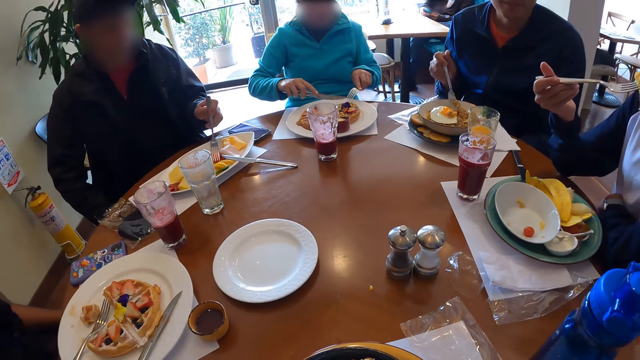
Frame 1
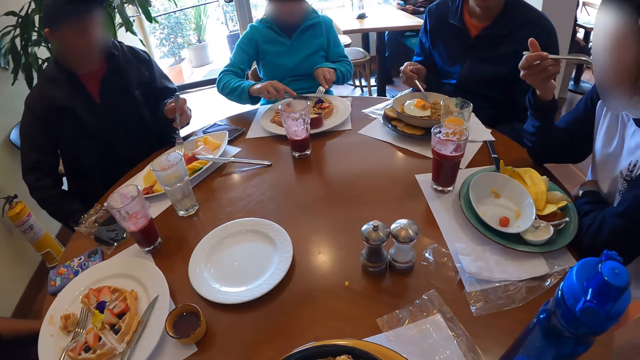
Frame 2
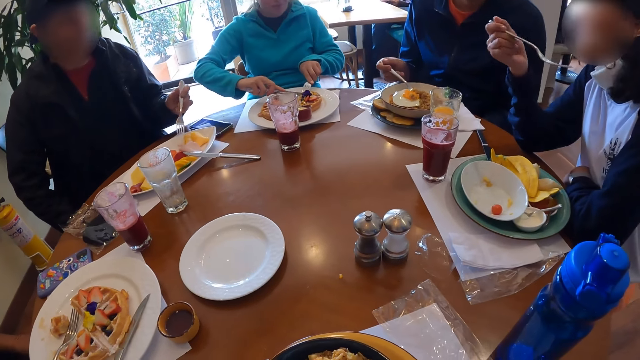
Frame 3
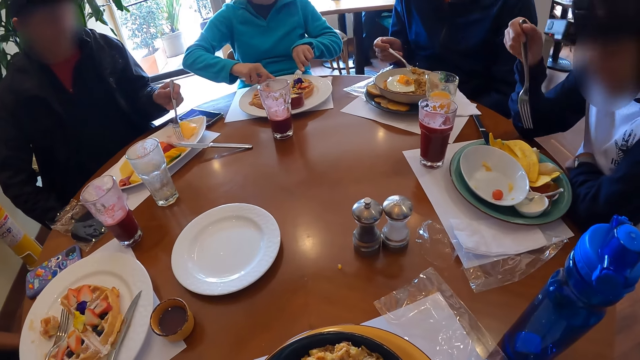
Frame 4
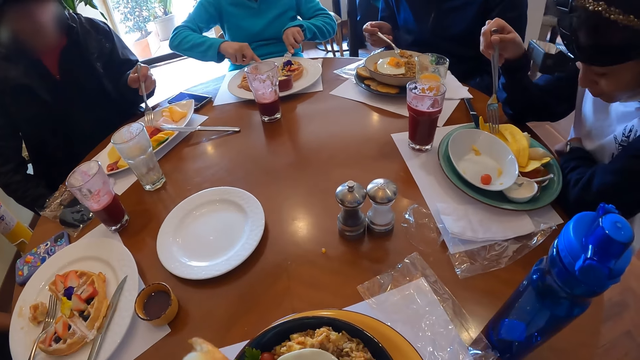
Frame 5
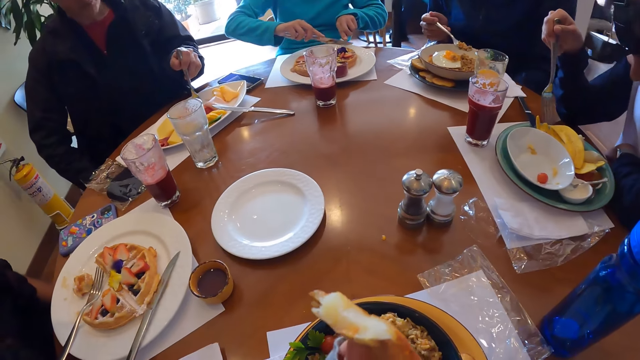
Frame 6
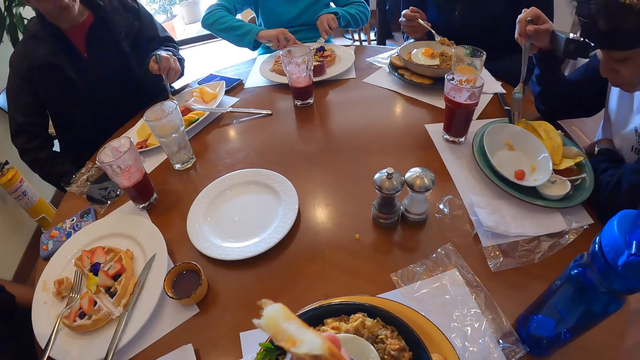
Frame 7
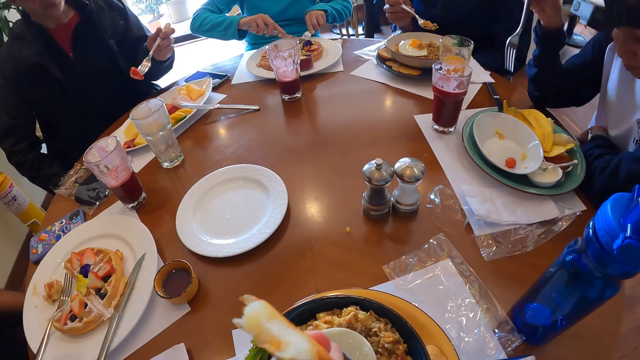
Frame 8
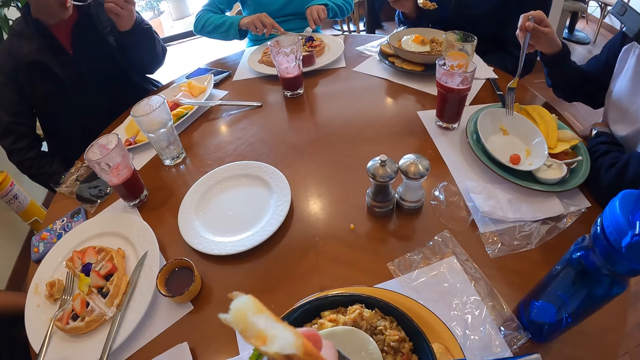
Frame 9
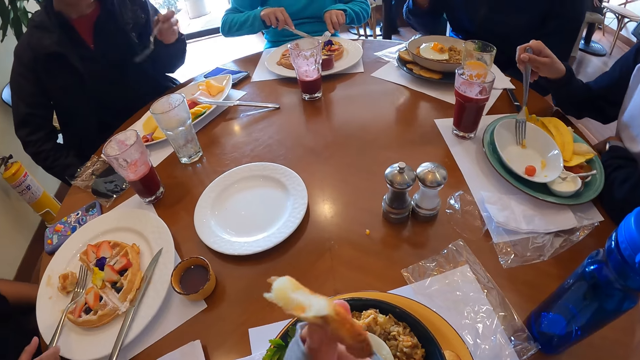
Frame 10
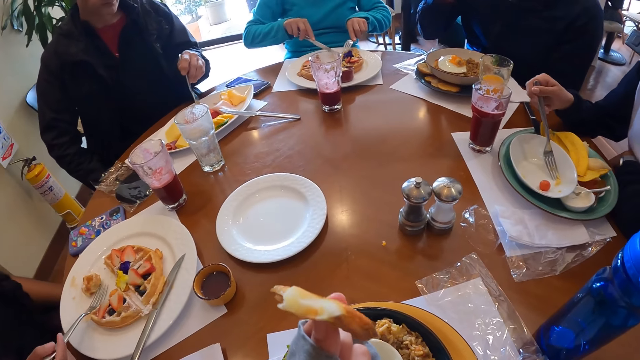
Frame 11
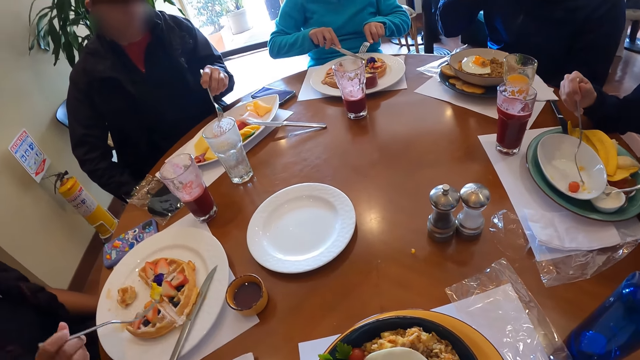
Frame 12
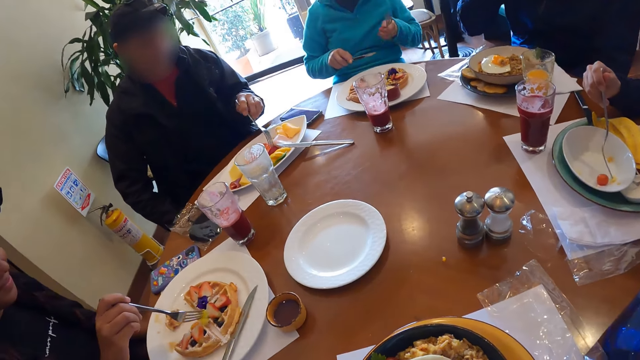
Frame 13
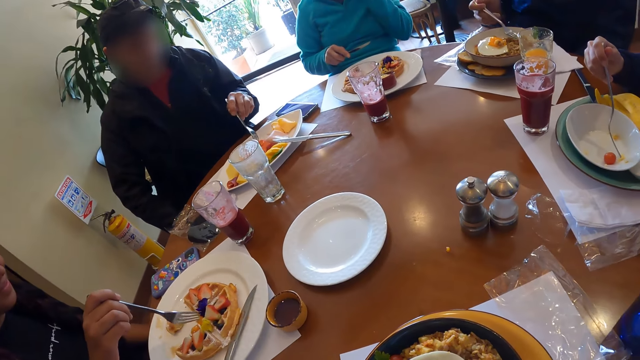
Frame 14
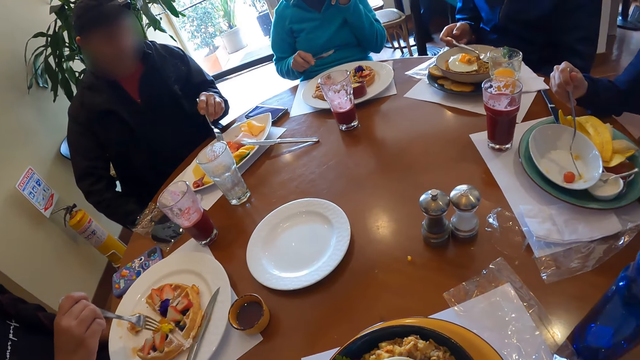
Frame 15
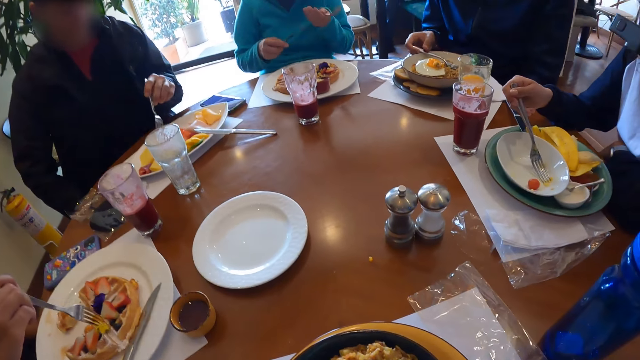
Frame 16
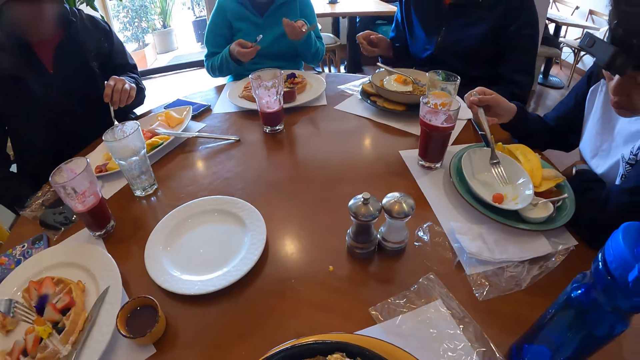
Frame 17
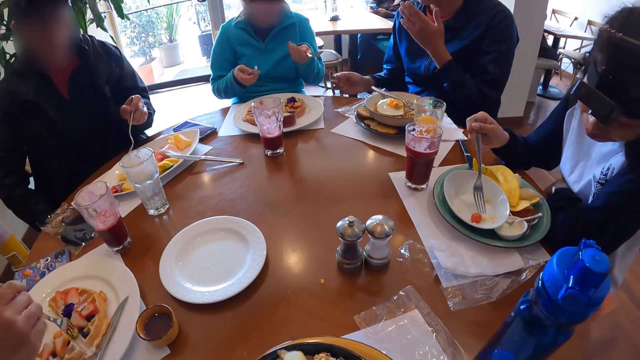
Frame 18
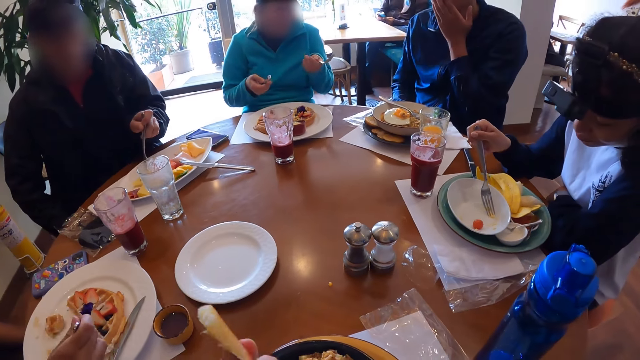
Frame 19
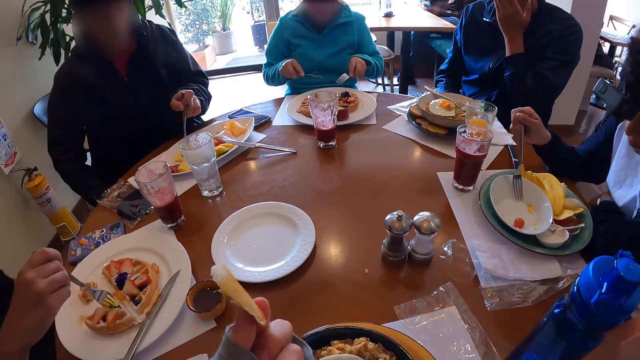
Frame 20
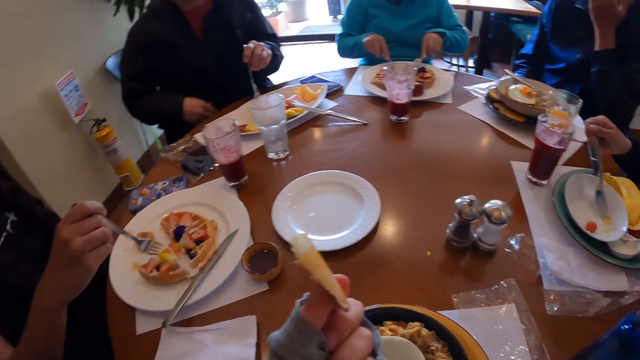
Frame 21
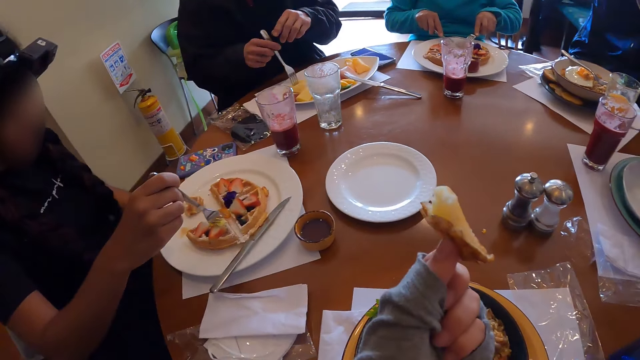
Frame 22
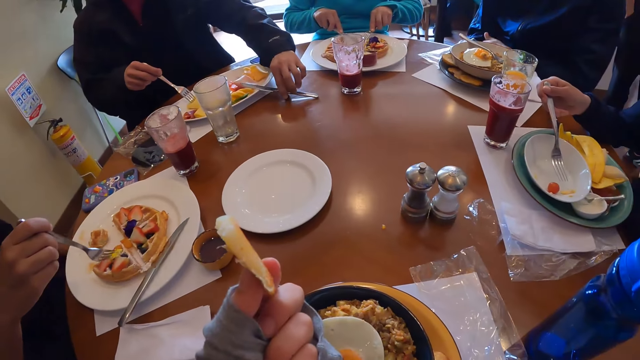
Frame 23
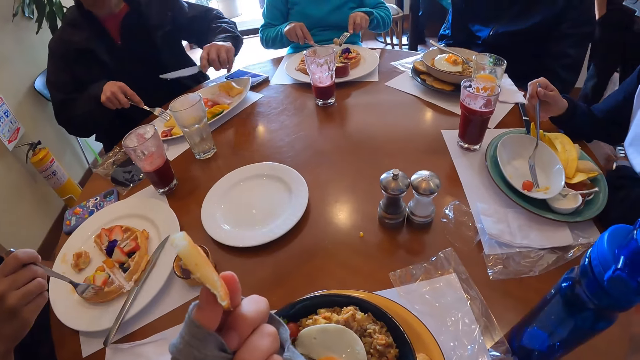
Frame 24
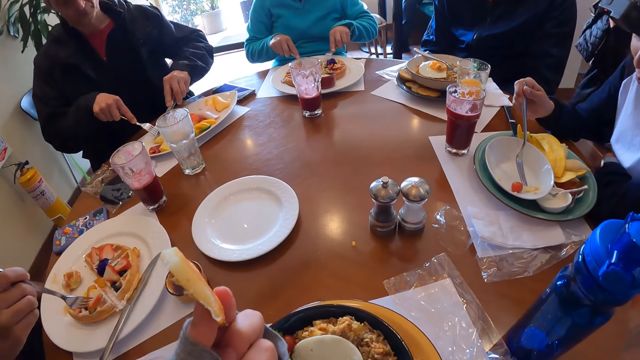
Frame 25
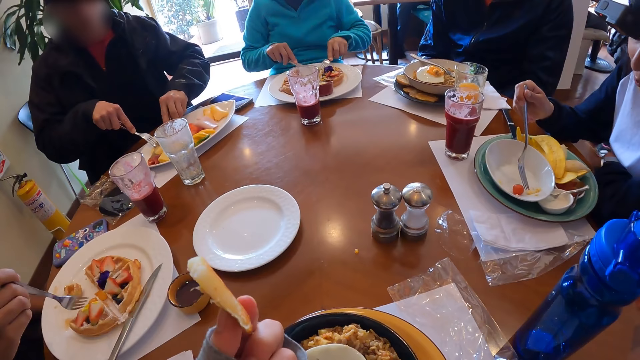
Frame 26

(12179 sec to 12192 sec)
A man puts the fruit in his mouth with the fork in his right hand. A woman cuts waffles in the plate with the knife in her right hand. Another man takes fruit from the plate with the fork in his left hand and puts the fruit into his mouth with the fork in his left hand. Another woman picks up the fork from the plate with her right hand. A third man drops the fork on the table with his right hand. The second man takes fruit from the plate with the fork in his left hand. The camera wearer views the potato wedge. The first woman takes waffles from the plate with the fork in her left hand. The second man passes the fork from his left hand to his right hand and picks up a knife from the table with his left hand.

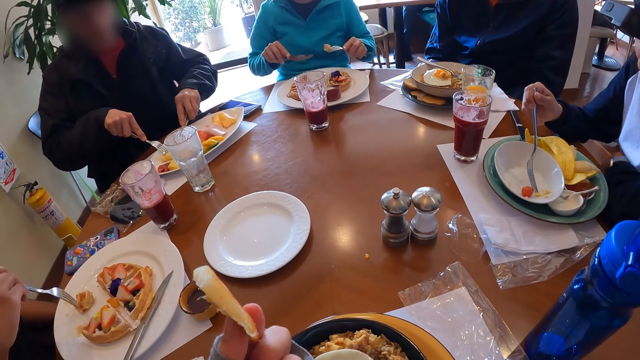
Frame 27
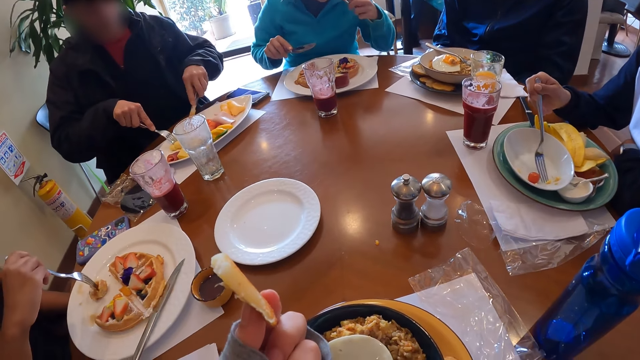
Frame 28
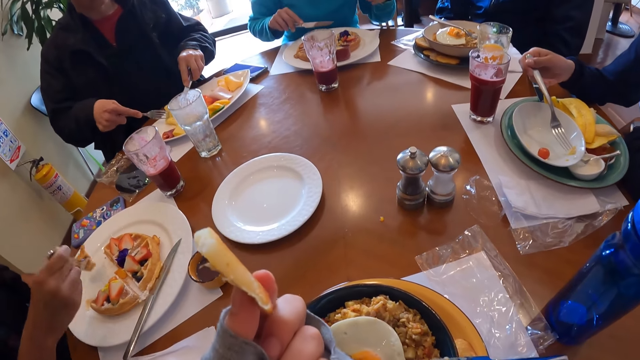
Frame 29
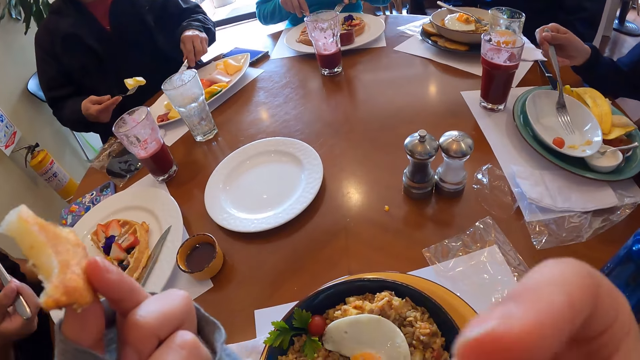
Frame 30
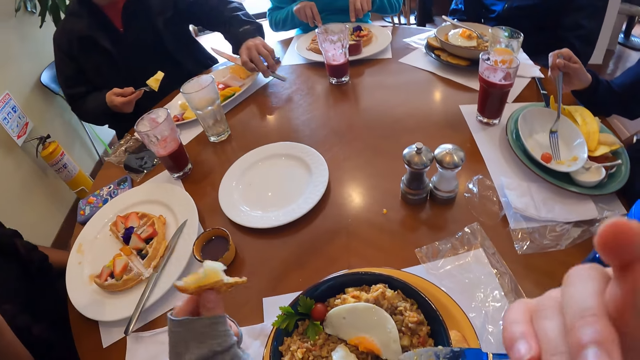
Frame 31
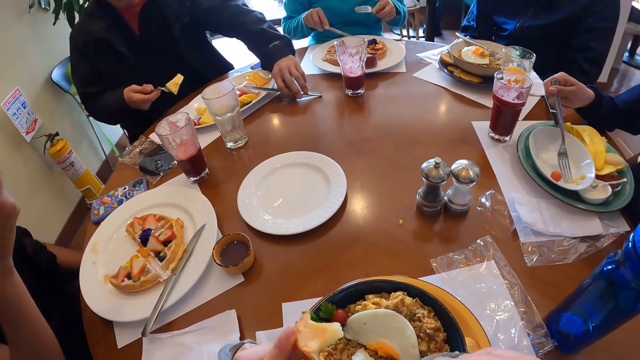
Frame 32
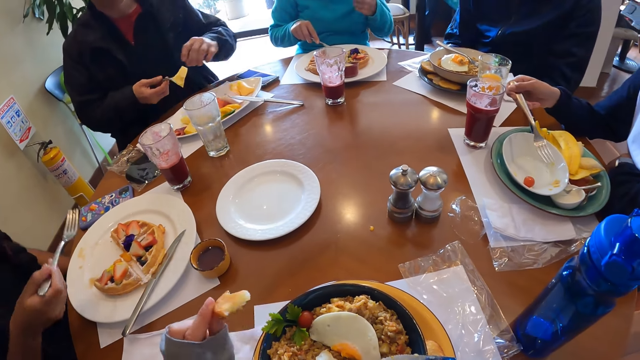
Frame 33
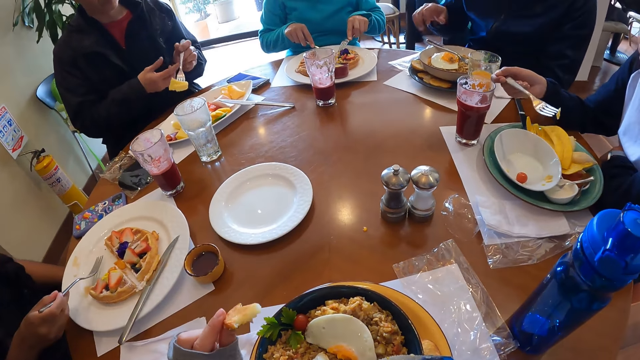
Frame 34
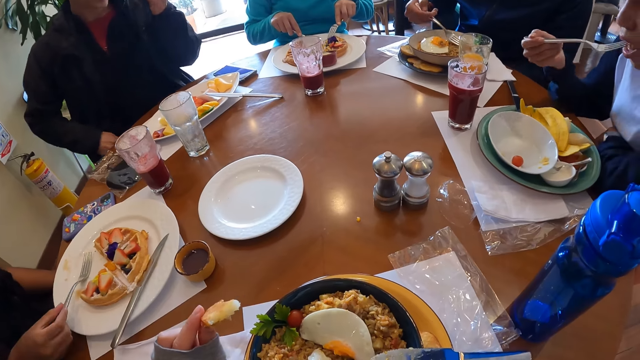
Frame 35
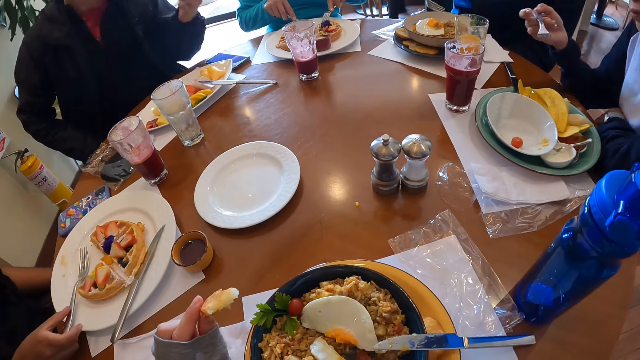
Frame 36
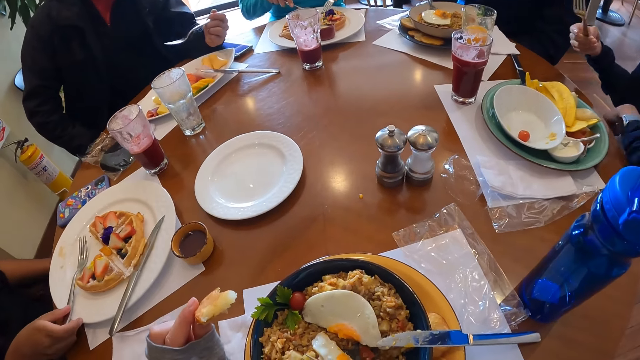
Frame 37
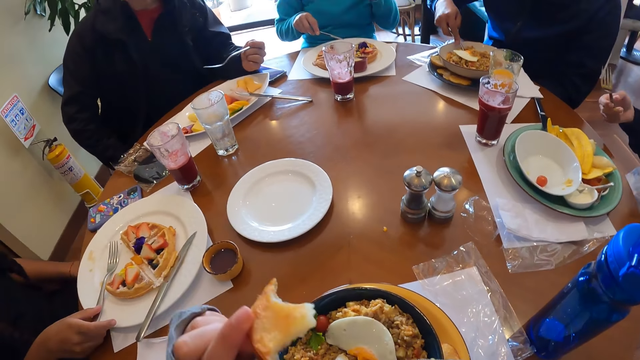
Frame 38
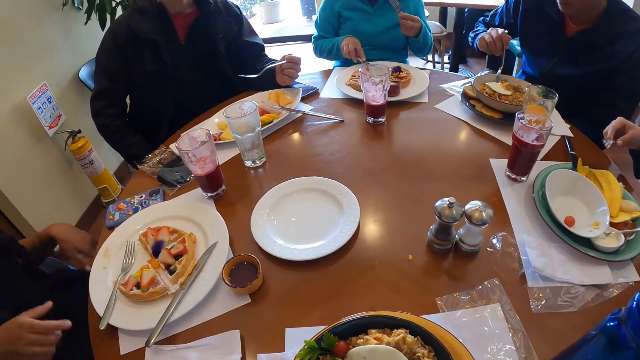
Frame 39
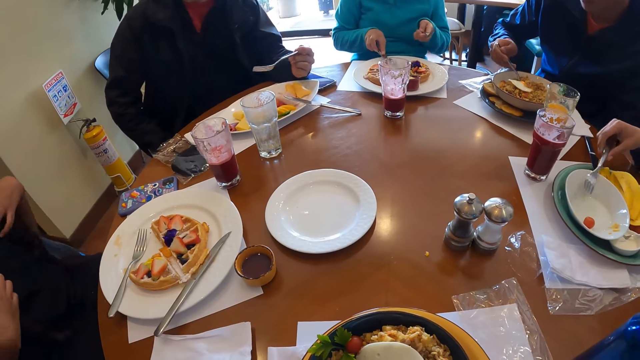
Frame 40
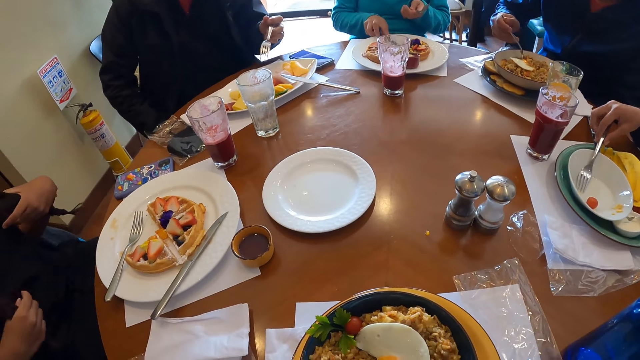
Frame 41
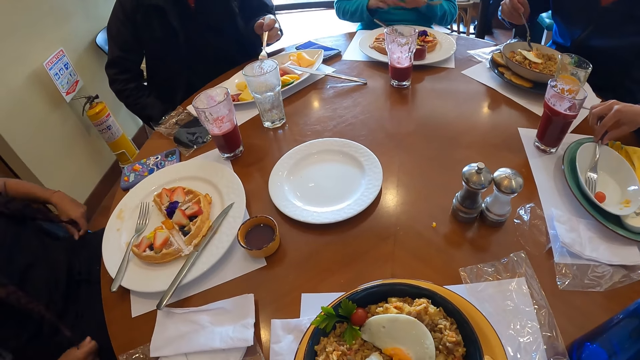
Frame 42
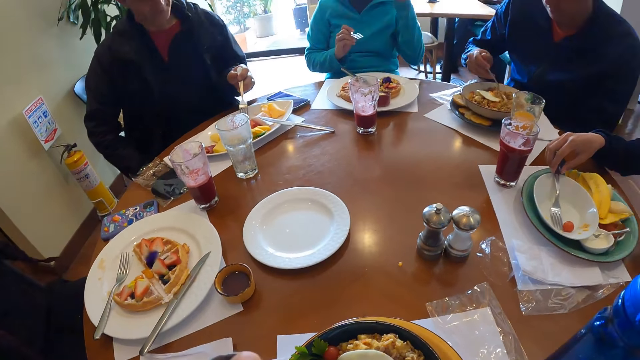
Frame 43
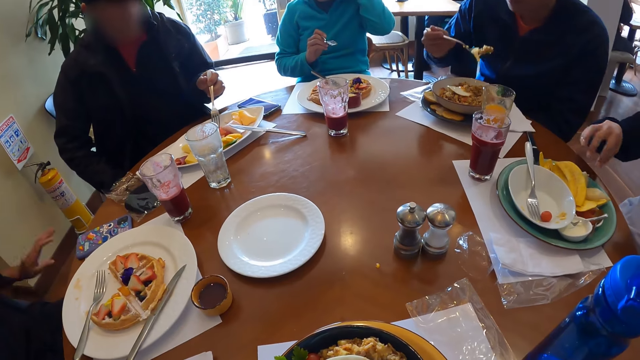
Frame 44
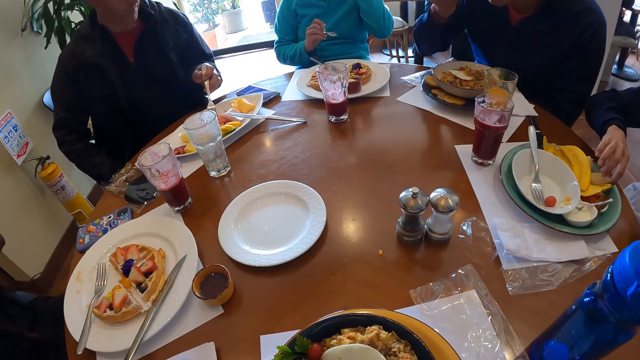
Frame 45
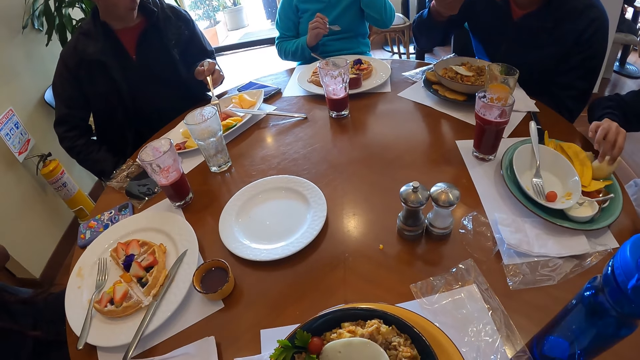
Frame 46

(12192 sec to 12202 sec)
A woman takes waffles from the plate with the fork in her right hand. A man takes fruit from the plate with the fork in his right hand. The camera wearer gestures with a hand. Another man drops the knife on the table with his left hand, passes the fork from his right hand to his left hand, and puts the fruit into his mouth with the fork in his left hand. A third man picks up the fork from the plate with his right hand. The first man puts the fruit in his mouth with the fork in his right hand. The woman drops the fork on the plate with her right hand. The third man takes Chinese fried rice from the plate with the fork in his right hand. The camera wearer eats the potato wedge. Another woman drops the knife on the plate with her right hand and passes the fork from her left hand to her right hand. The second man takes fruit from the plate with the fork in his left hand. The first man drops the fork in the plate with his right hand. The camera wearer looks around the restaurant table. The third man puts the Chinese fried rice and egg into his mouth with the fork in his right hand. The first man picks up a snack from the plate with his right hand.
